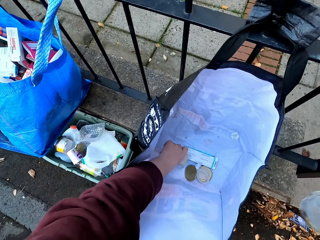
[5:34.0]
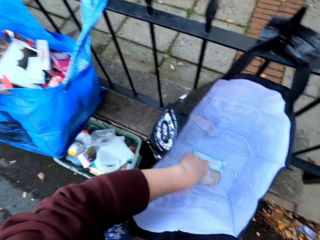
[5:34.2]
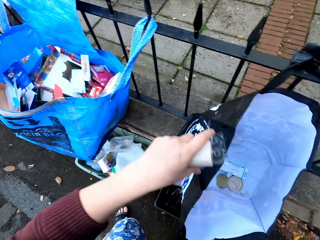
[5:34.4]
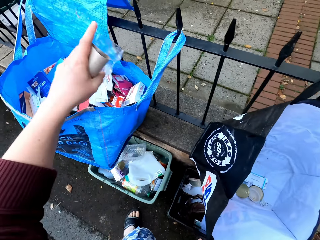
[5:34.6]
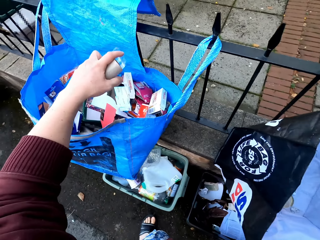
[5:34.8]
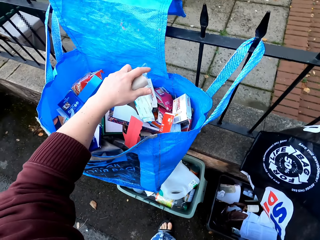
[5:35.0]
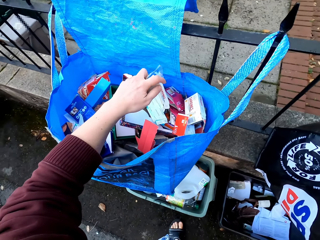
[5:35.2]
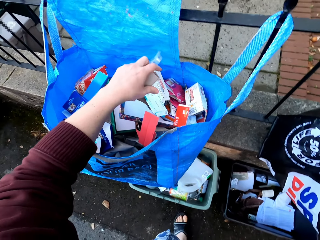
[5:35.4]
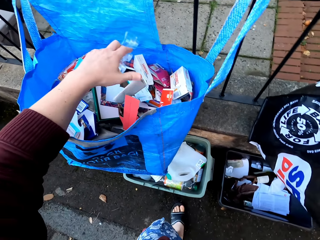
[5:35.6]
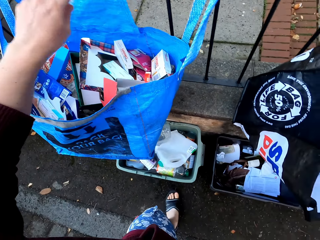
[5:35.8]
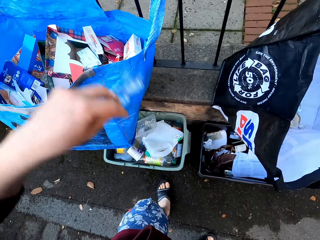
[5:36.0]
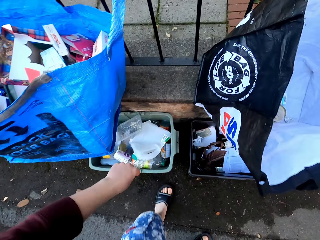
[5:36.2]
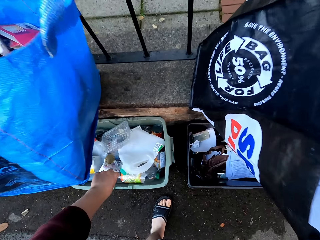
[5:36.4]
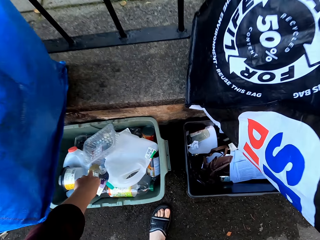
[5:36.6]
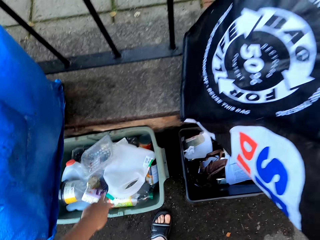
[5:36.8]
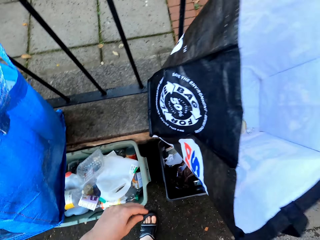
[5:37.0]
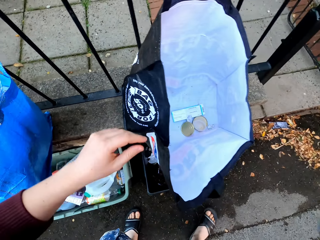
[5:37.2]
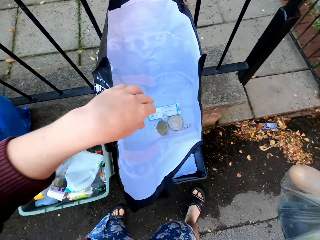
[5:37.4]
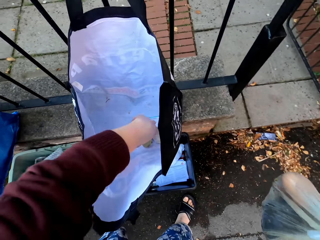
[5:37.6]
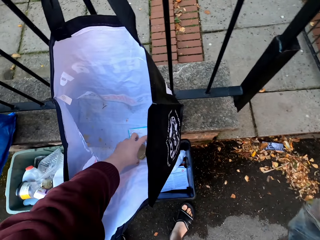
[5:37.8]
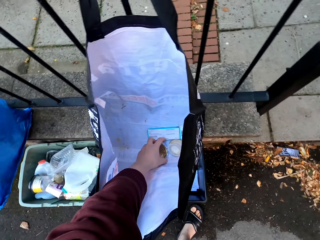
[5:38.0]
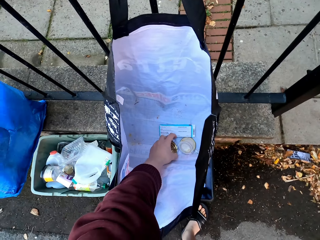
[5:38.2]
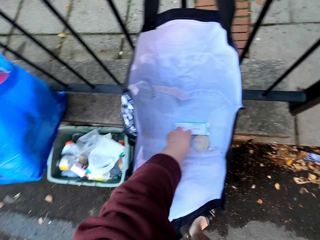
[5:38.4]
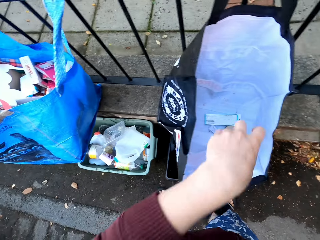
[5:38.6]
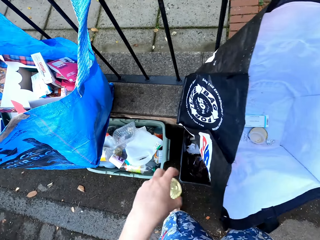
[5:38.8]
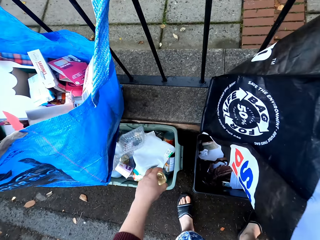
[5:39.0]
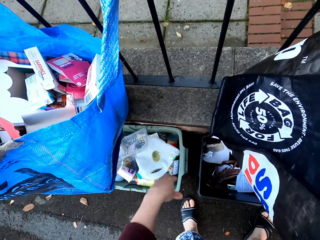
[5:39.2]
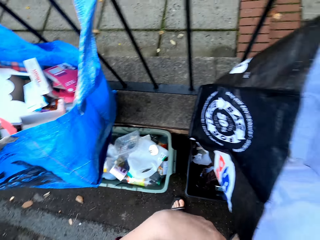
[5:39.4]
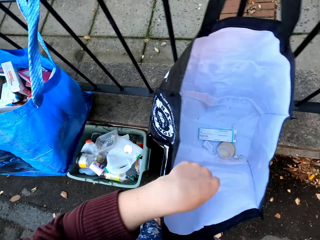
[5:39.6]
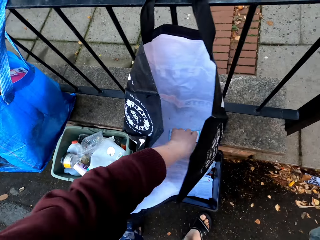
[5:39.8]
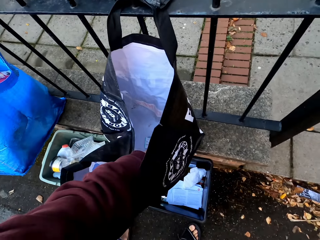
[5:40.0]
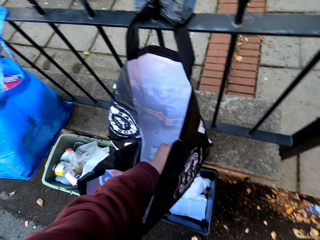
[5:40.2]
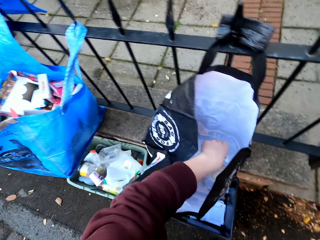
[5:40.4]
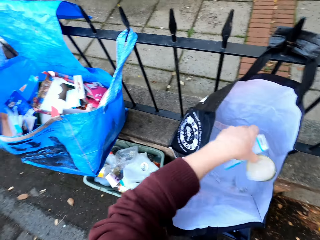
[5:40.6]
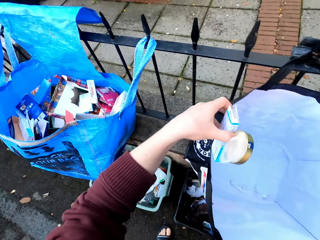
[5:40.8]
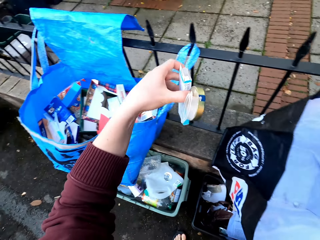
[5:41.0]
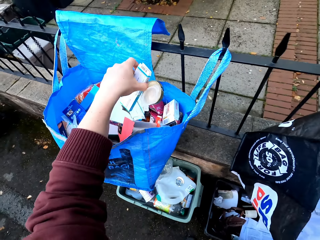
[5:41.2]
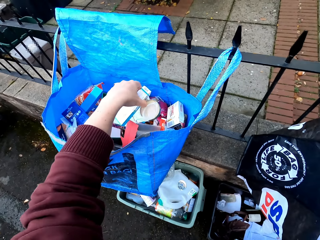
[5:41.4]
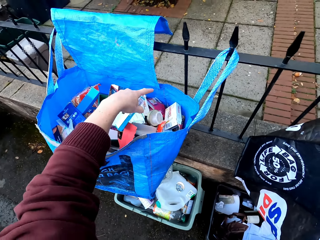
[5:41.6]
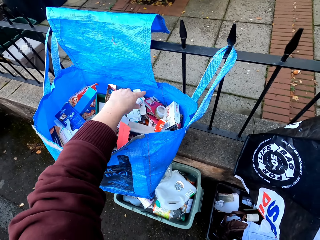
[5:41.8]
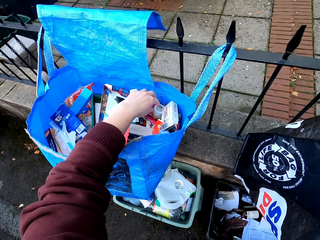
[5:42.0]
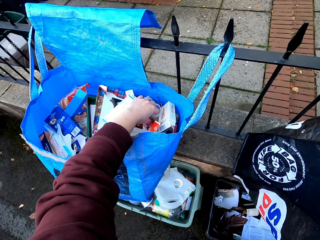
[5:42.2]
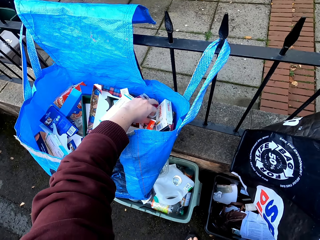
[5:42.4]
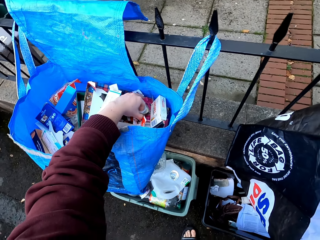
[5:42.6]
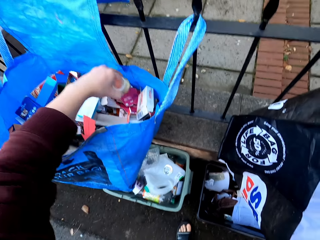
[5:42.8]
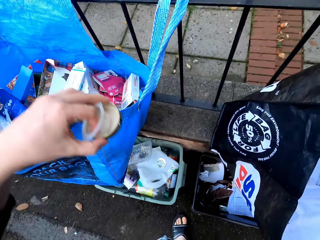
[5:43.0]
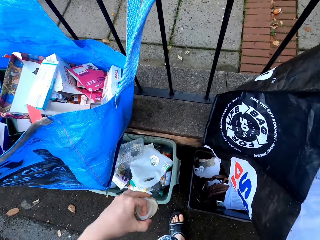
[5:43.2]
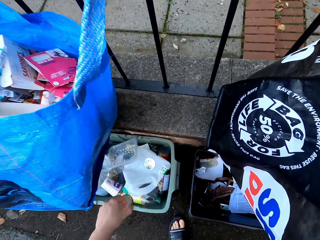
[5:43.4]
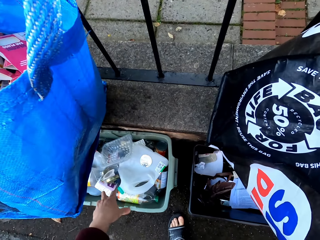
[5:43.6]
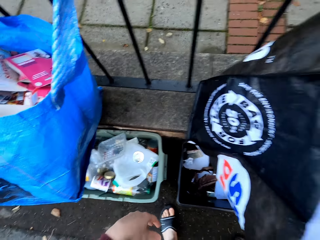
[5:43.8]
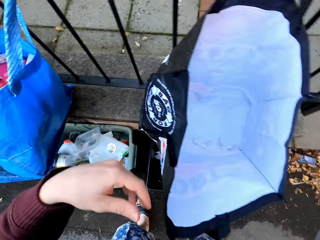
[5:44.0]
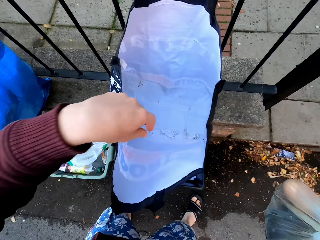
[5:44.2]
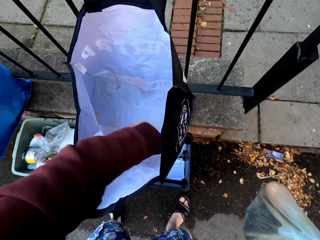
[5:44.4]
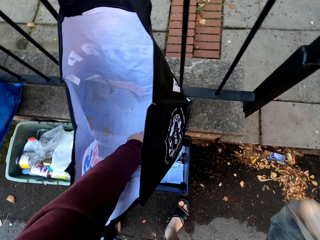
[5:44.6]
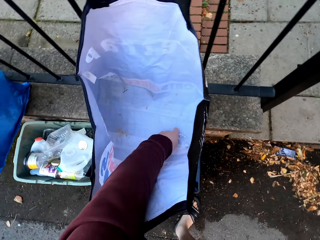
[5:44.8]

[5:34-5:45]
The camera wearer drops paper in the bag. They drop waste in the dustbin. They pick up container lids. They drop the waste in the dustbin. They pick up the container lids. They drop the waste in the dustbin. They drop a box in the bag. They pick up the box.

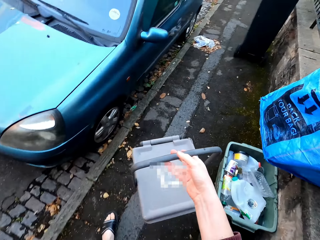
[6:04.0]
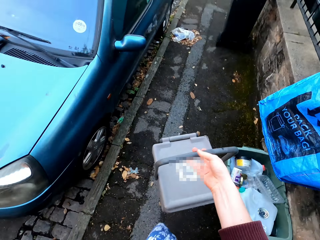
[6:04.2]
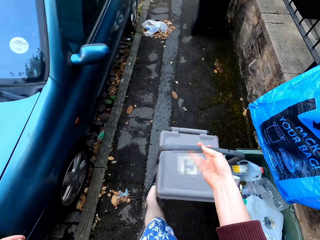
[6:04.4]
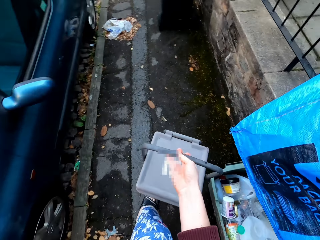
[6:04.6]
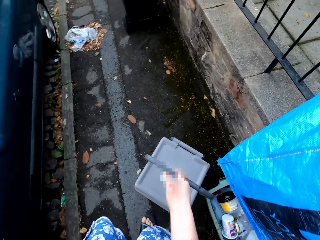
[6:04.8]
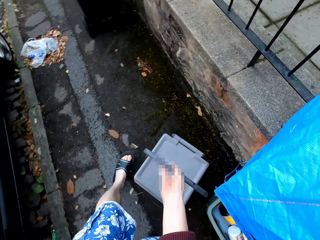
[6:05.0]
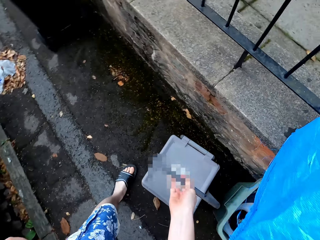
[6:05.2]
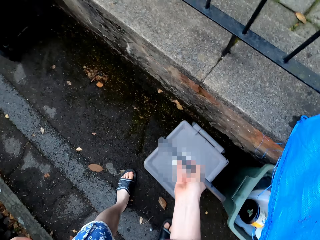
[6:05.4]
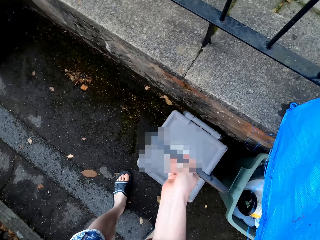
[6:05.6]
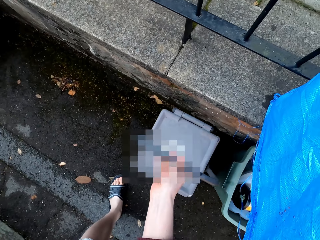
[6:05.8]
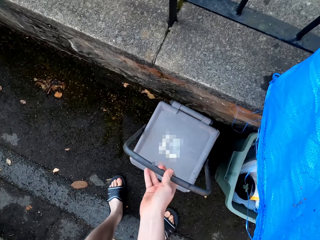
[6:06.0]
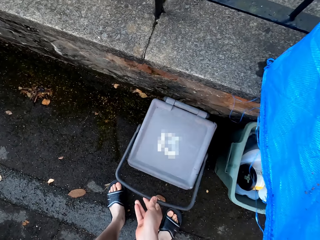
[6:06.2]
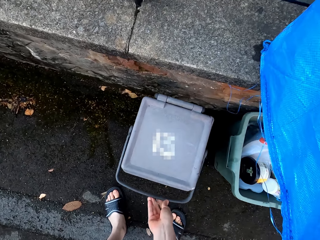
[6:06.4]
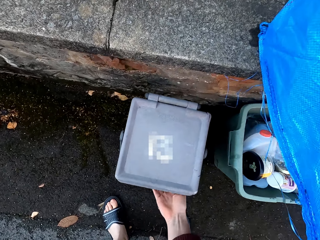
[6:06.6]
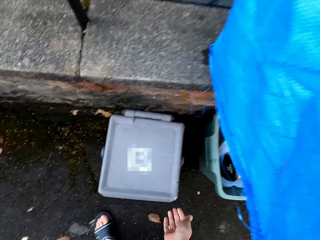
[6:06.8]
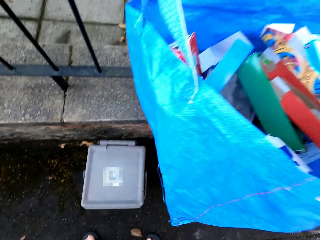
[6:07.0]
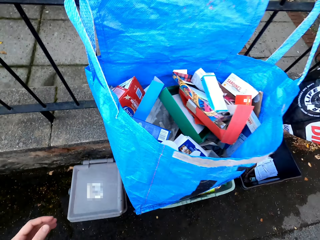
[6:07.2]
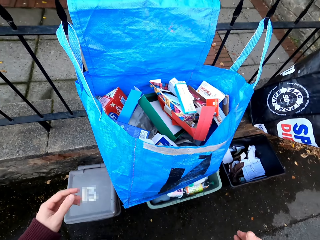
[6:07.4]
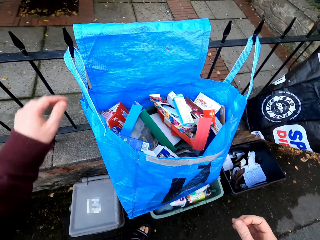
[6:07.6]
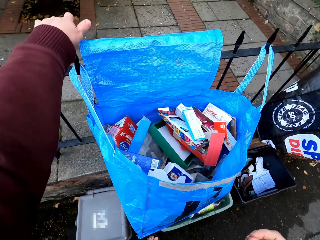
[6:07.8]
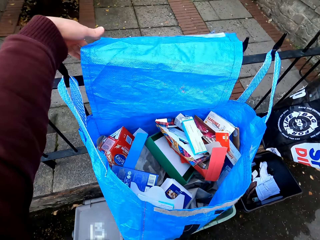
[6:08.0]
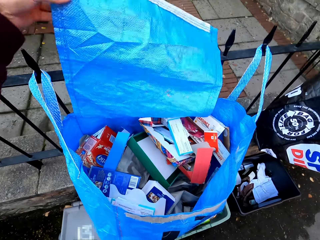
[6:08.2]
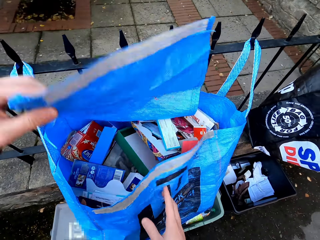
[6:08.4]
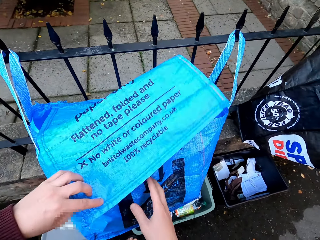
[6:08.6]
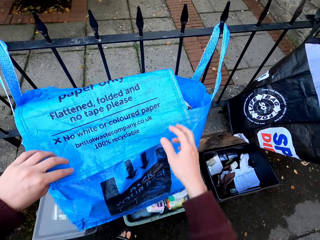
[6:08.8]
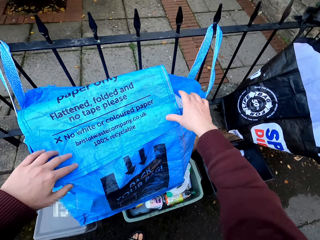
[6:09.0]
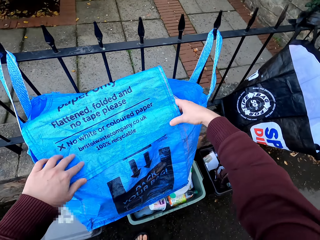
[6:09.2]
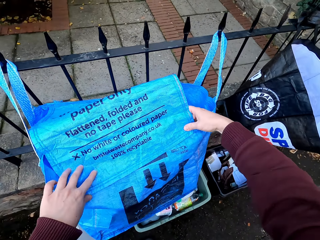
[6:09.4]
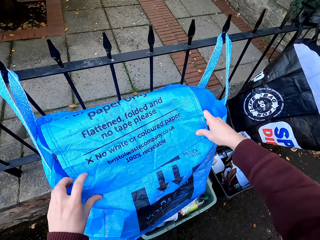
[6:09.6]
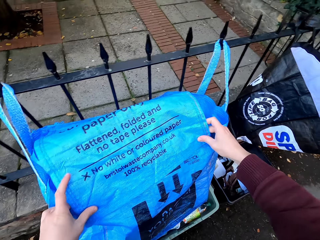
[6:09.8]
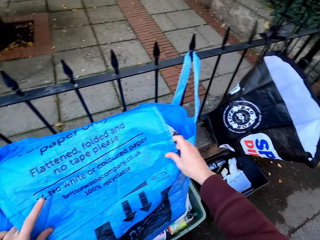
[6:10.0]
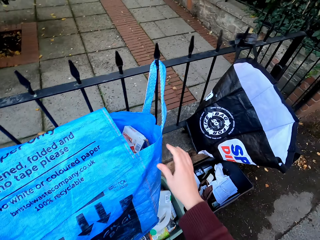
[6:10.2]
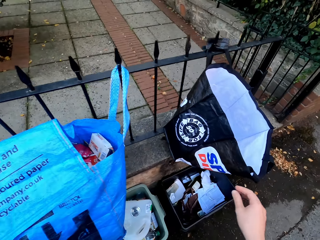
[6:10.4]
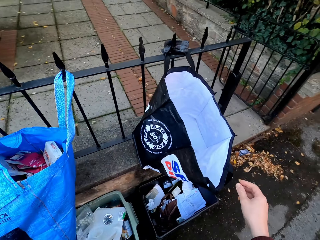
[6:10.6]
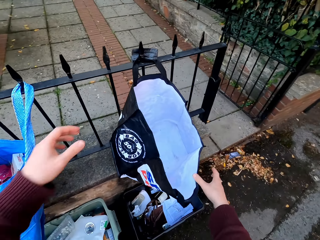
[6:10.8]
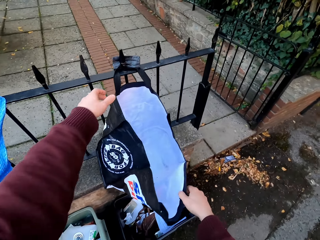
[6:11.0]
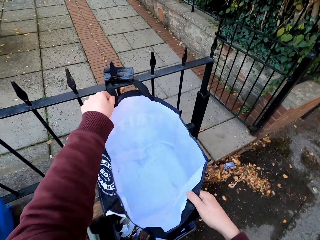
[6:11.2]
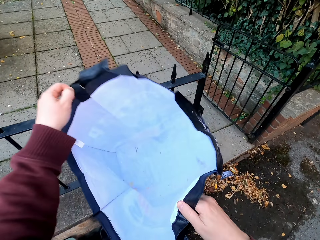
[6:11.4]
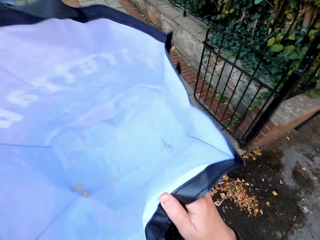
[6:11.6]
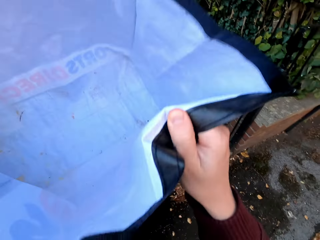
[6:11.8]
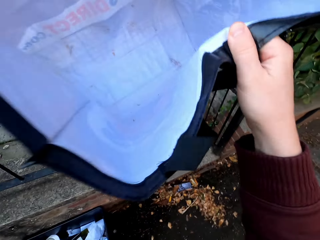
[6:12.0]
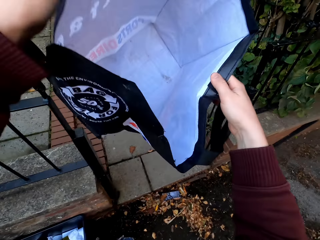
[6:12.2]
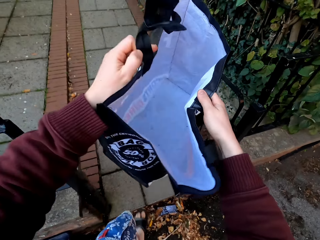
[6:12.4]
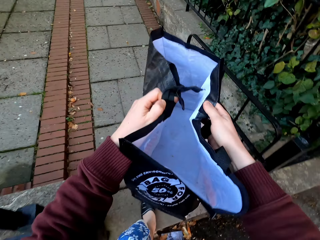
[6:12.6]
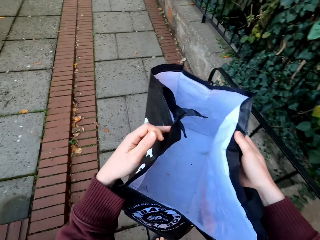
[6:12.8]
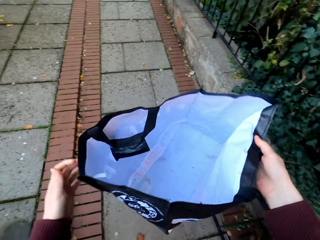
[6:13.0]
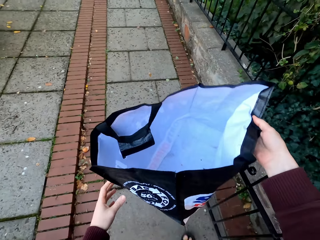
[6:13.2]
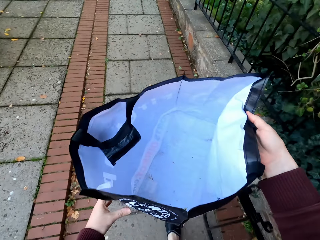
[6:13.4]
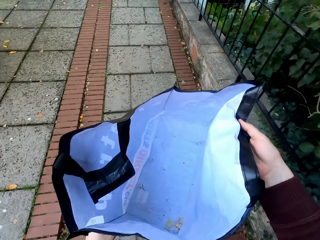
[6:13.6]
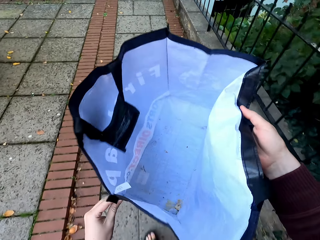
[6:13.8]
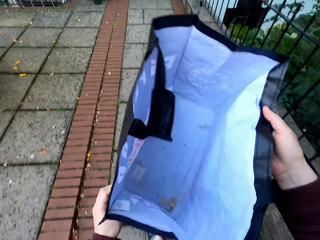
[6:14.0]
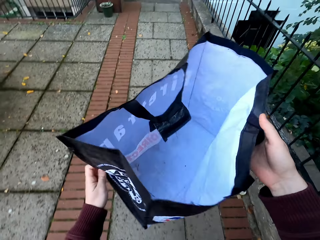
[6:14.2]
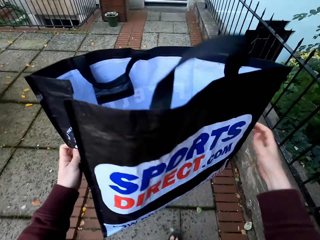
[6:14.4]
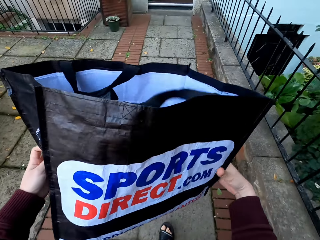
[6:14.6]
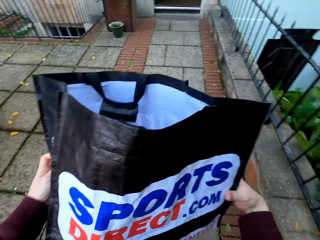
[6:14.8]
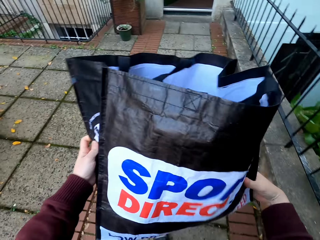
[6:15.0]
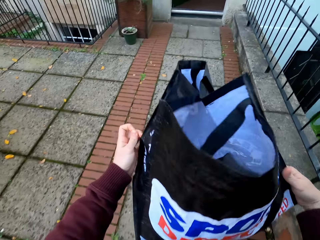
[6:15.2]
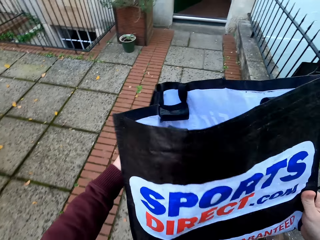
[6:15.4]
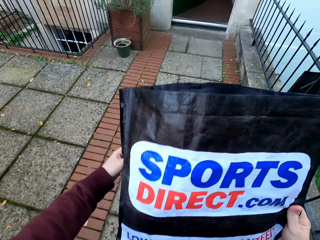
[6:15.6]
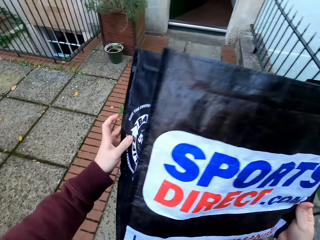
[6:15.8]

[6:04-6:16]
The camera wearer puts down the dustbin. They cover the shopping bag. They take the shopping bag. They walk around the compound.
